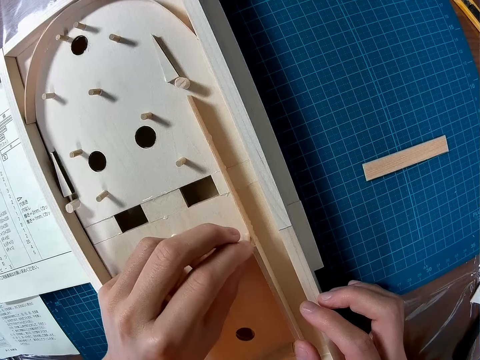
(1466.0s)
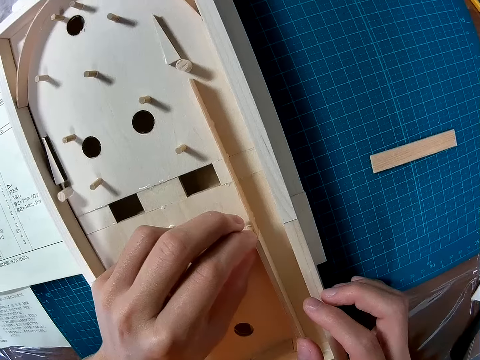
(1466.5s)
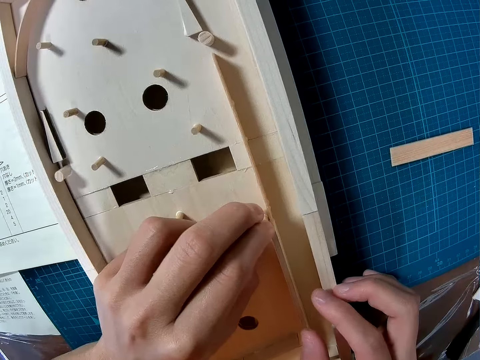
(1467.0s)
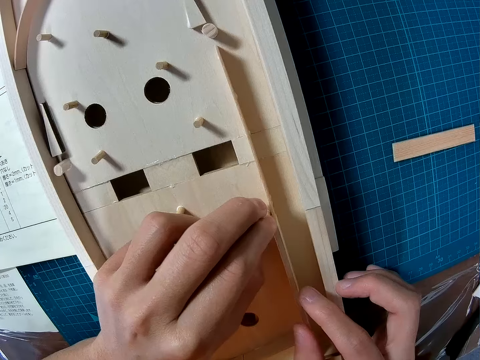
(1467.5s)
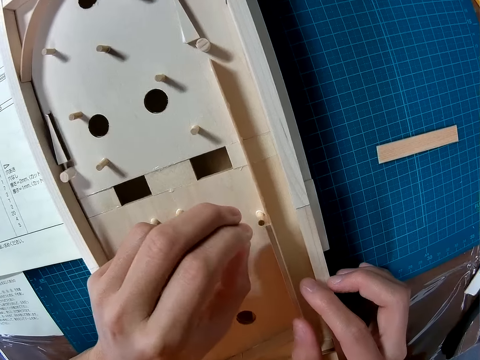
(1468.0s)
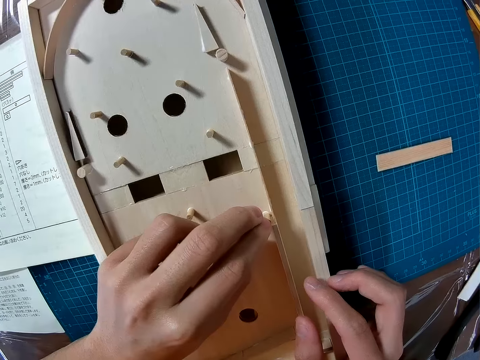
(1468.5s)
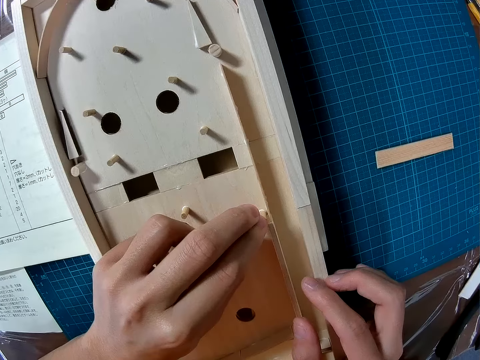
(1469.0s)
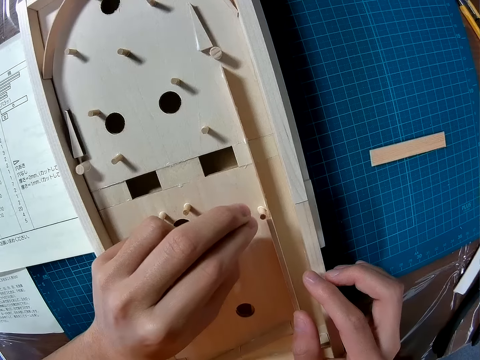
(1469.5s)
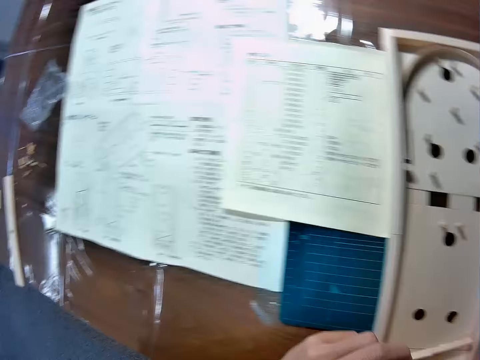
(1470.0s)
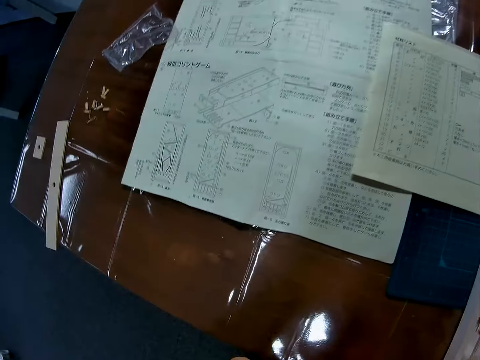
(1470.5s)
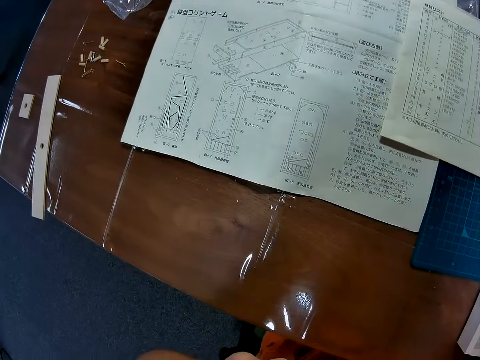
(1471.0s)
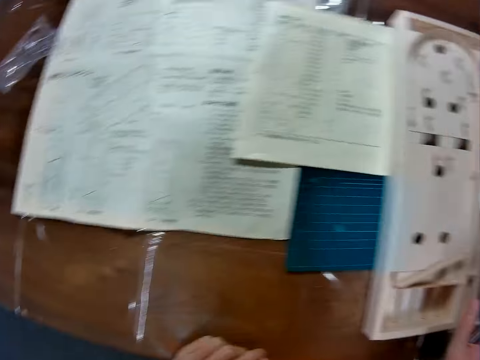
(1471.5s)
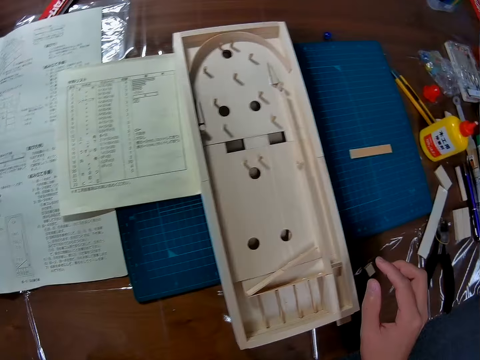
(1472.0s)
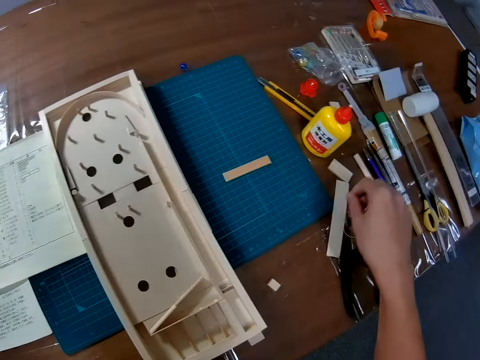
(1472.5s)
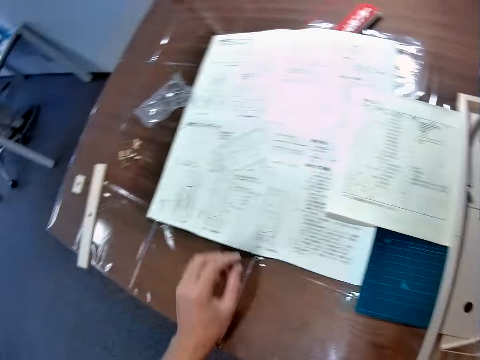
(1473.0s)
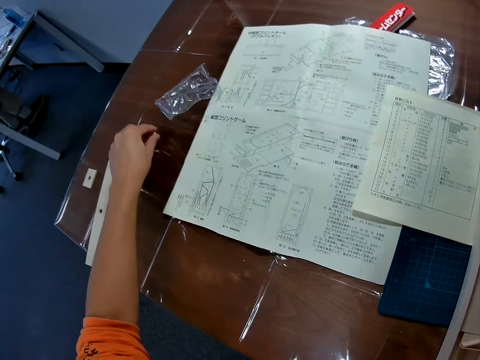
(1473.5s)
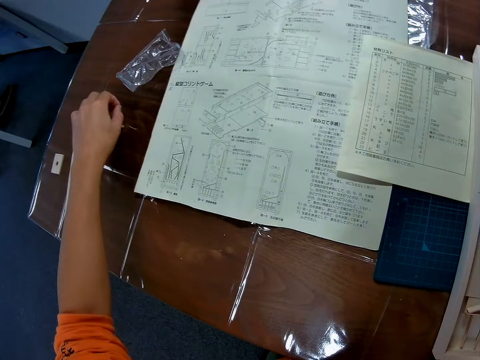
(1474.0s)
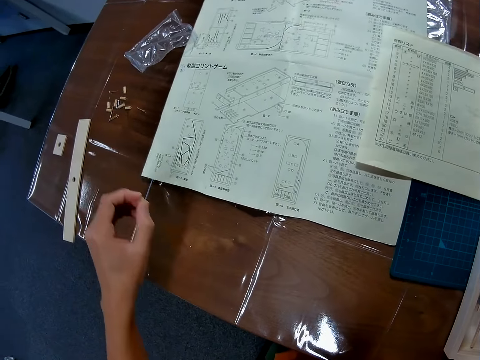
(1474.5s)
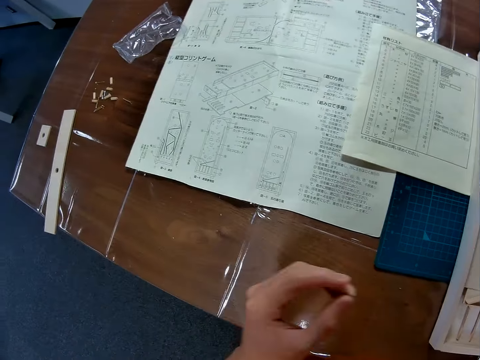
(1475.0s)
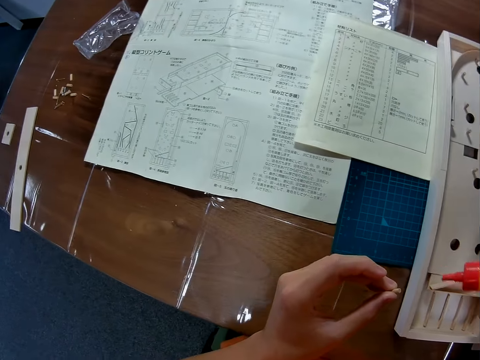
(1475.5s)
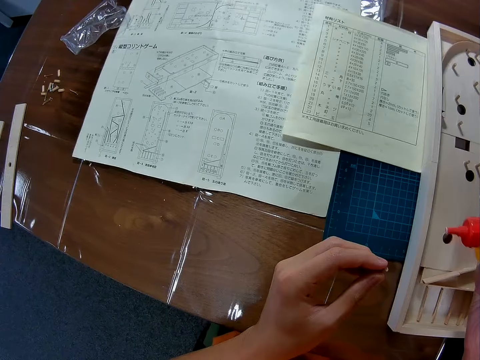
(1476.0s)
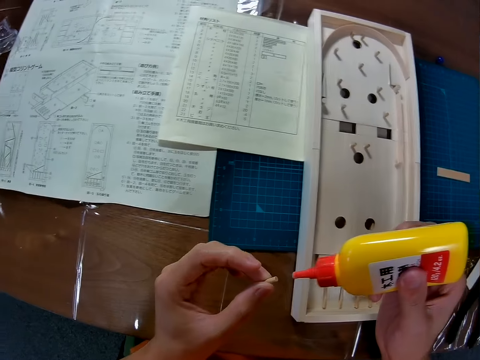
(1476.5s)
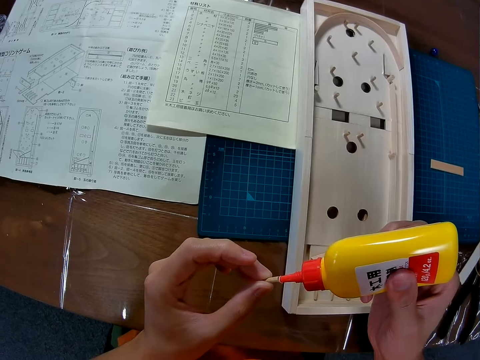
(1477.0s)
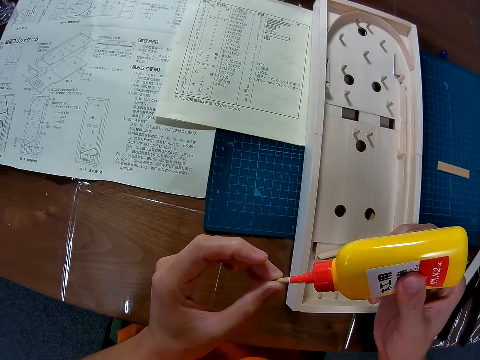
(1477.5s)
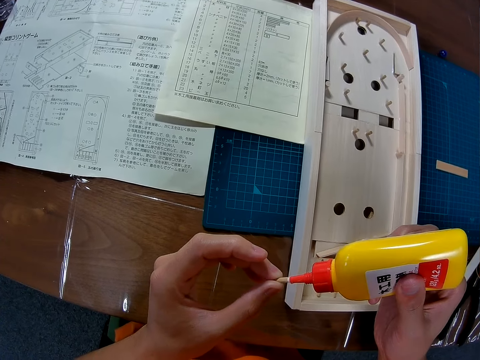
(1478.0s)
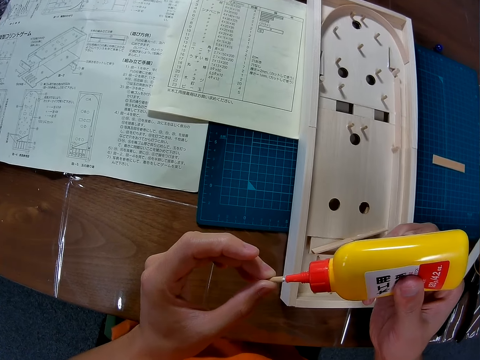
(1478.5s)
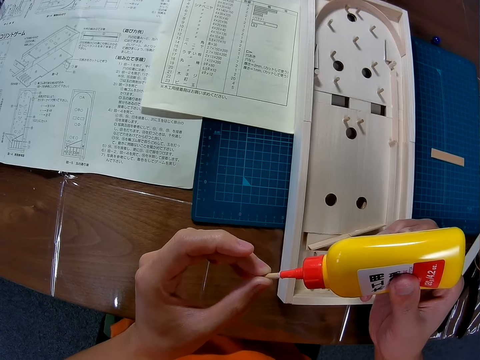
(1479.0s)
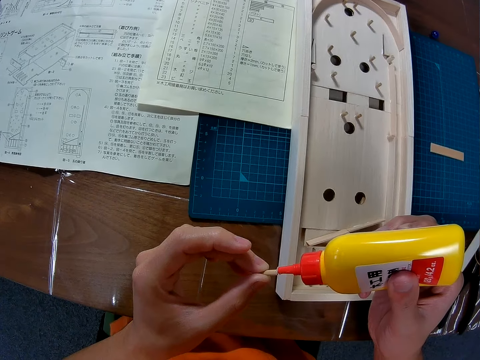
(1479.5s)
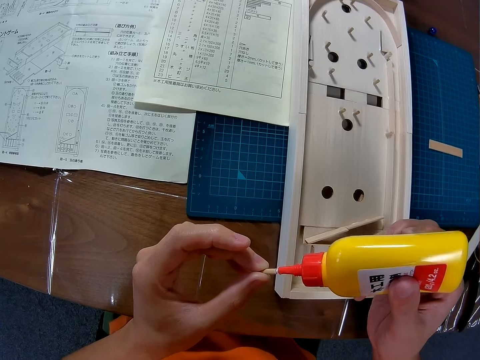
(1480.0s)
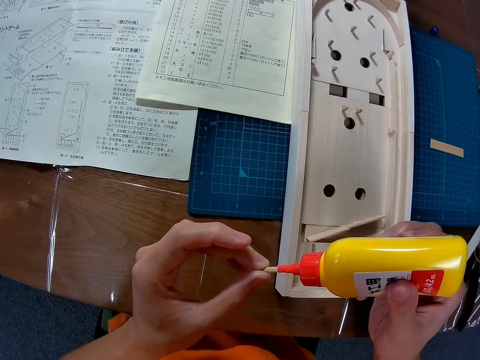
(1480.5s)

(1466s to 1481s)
The camera wearer looks around the table. They take another stick from the table and apply glue on the stick.

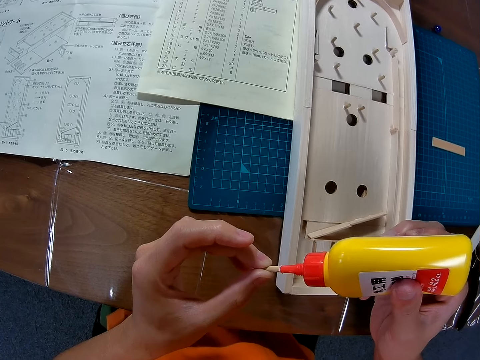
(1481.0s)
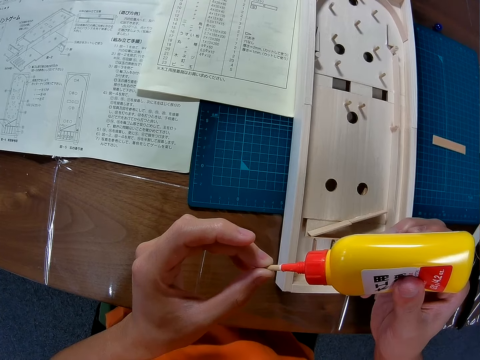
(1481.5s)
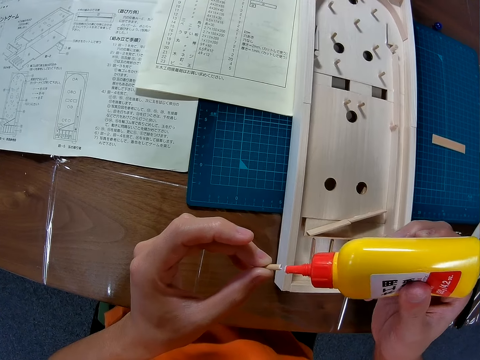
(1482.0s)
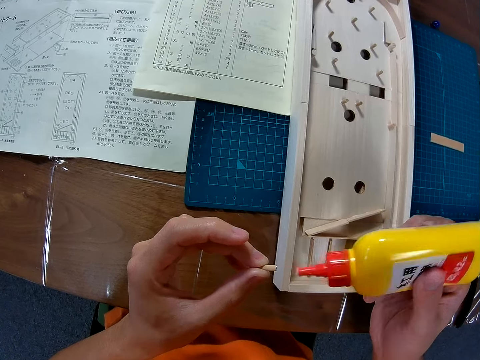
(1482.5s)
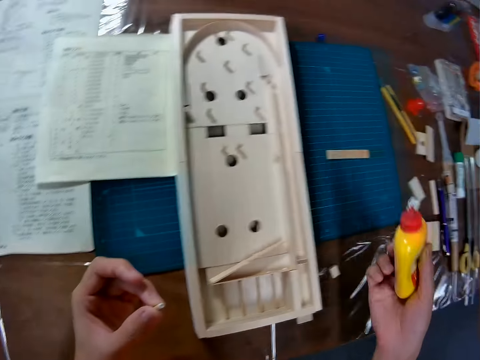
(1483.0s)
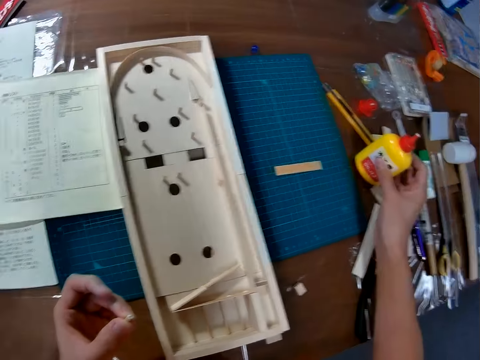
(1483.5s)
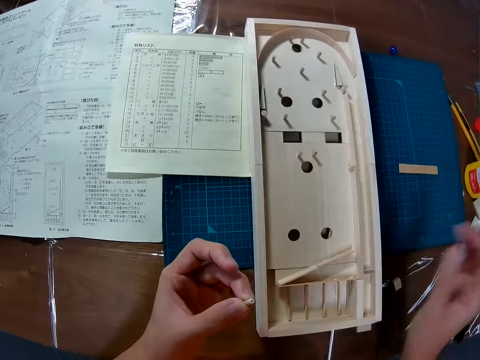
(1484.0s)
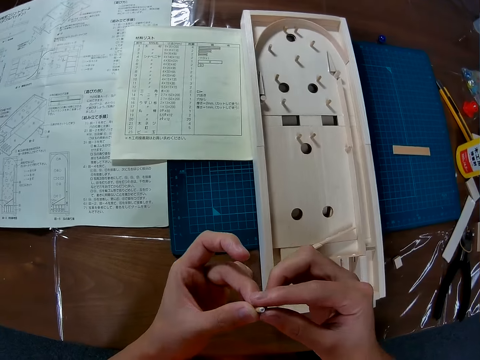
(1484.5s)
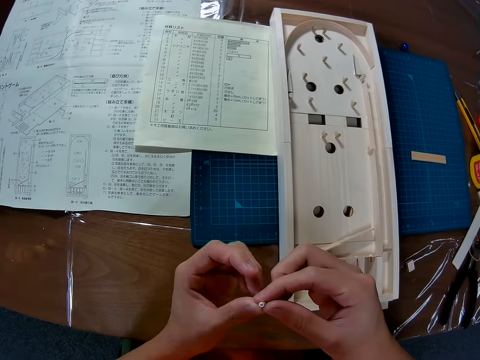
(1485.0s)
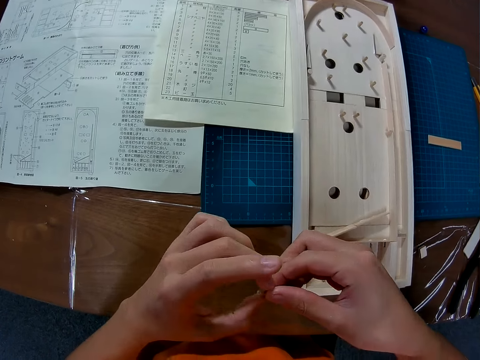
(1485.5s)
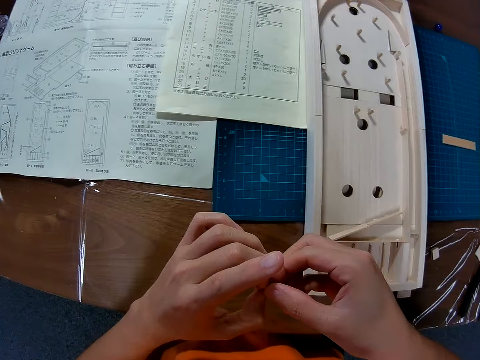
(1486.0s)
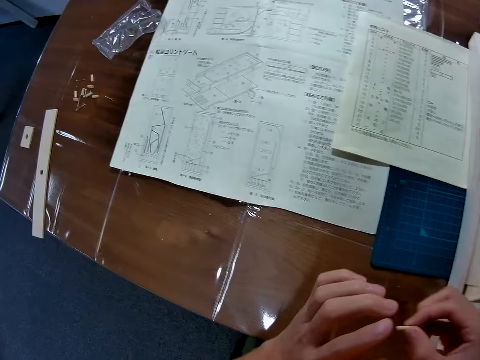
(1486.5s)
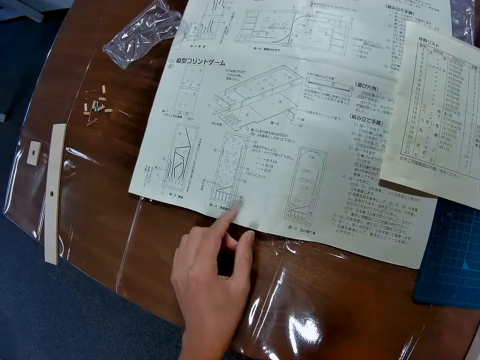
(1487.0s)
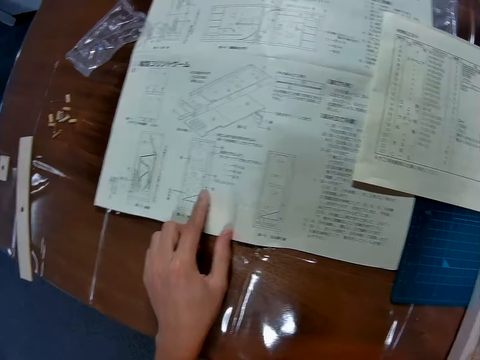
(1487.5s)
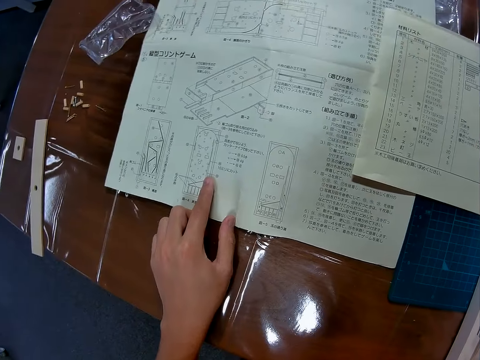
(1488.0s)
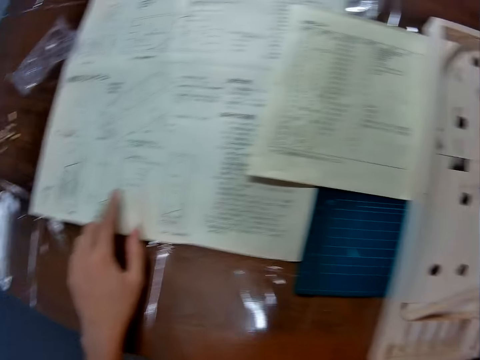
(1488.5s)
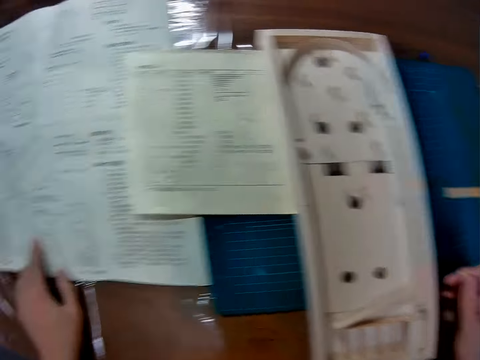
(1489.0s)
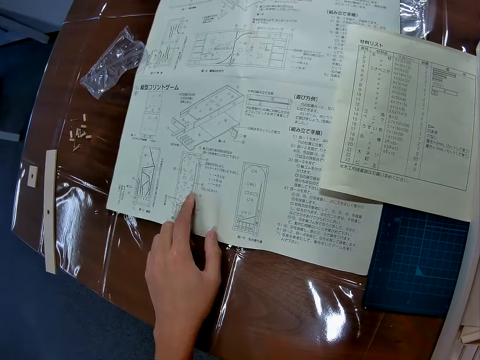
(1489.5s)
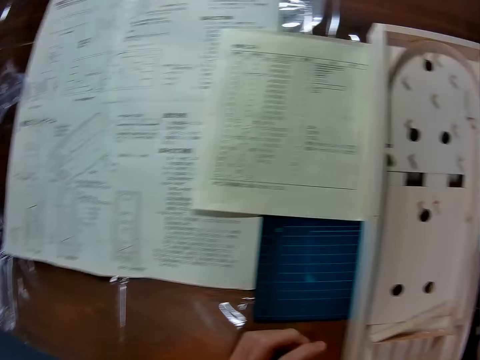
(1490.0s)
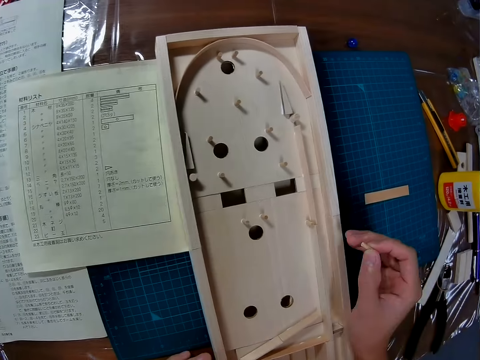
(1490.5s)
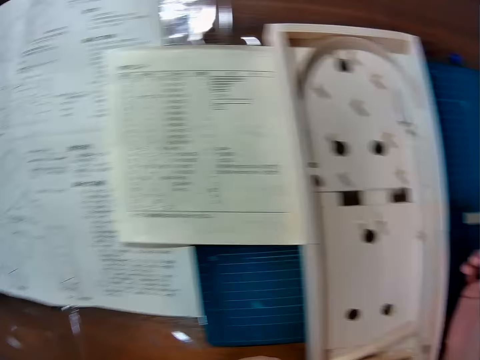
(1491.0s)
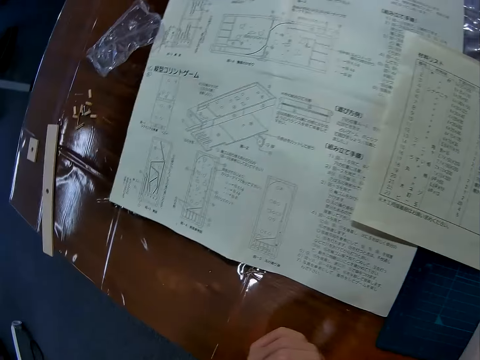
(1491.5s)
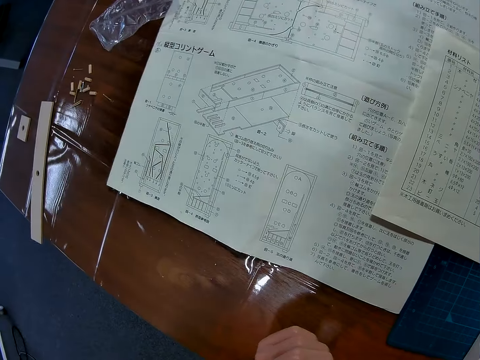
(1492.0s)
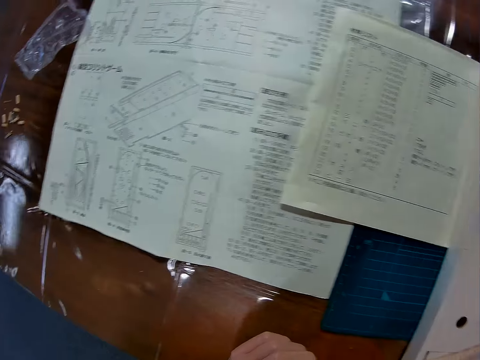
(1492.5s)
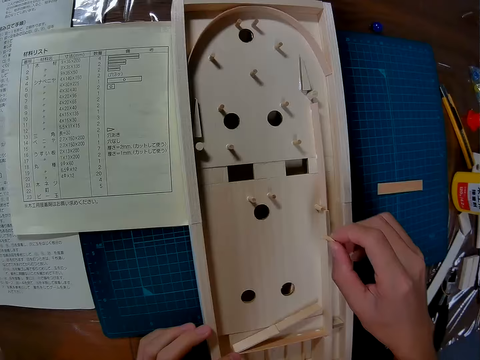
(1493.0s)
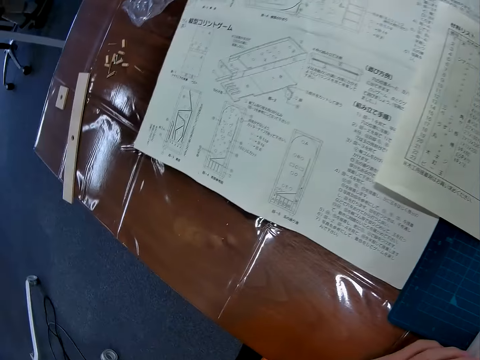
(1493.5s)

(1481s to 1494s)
The camera wearer places the glue on the table. They hold the stick in. They touch the instruction paper on the table and point on the paper.
